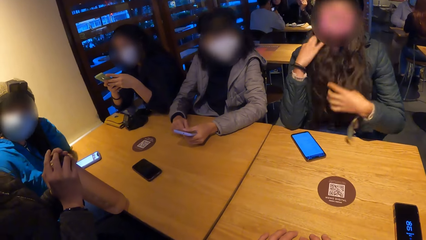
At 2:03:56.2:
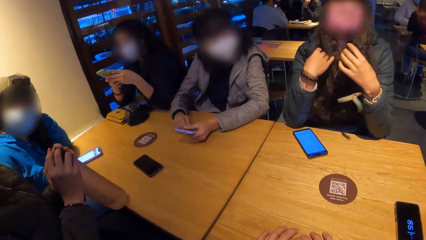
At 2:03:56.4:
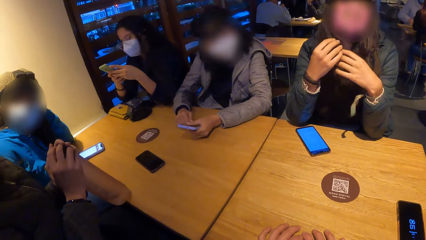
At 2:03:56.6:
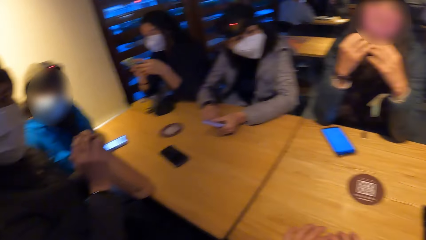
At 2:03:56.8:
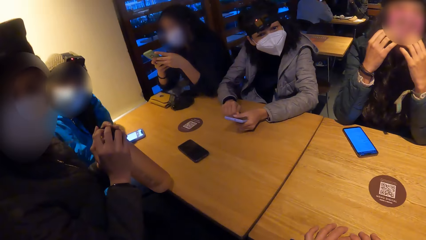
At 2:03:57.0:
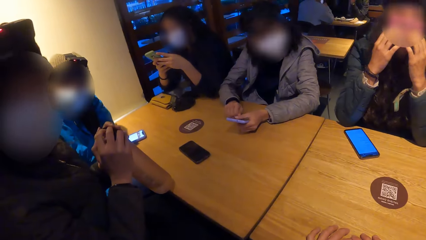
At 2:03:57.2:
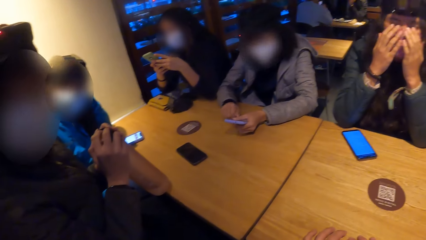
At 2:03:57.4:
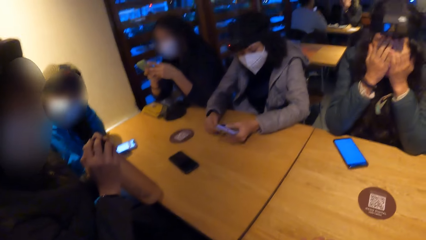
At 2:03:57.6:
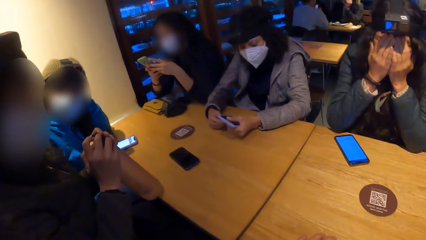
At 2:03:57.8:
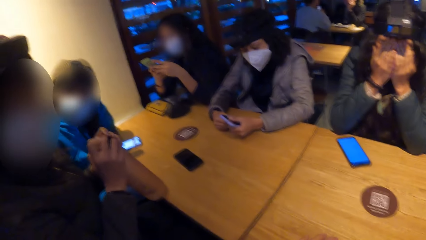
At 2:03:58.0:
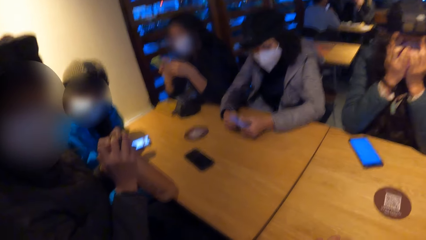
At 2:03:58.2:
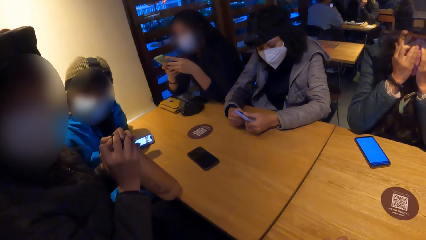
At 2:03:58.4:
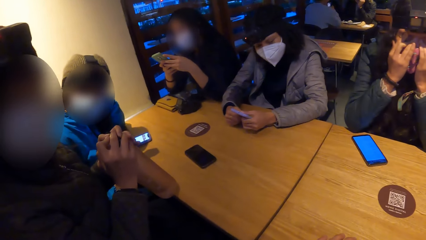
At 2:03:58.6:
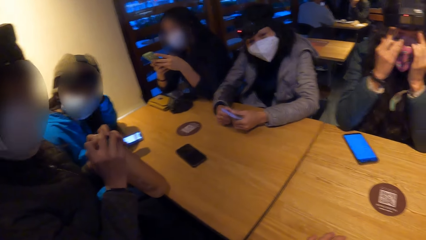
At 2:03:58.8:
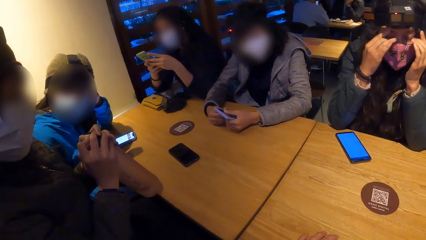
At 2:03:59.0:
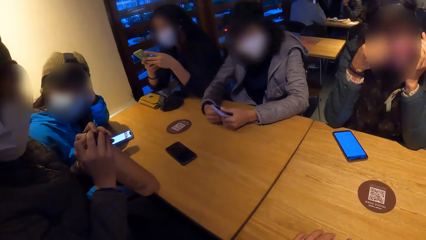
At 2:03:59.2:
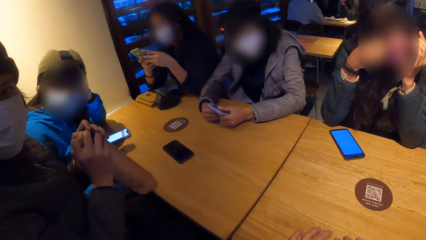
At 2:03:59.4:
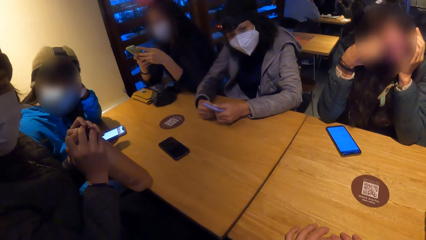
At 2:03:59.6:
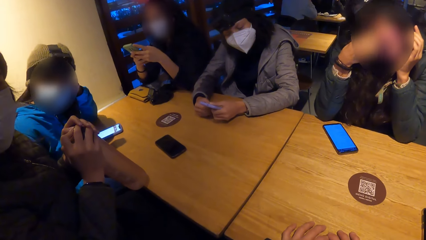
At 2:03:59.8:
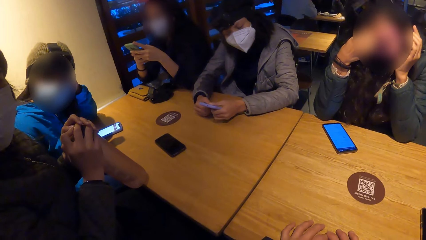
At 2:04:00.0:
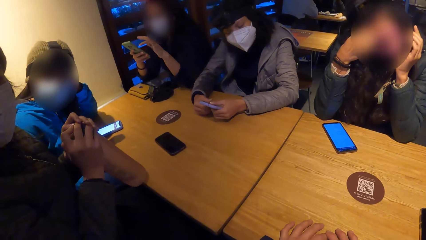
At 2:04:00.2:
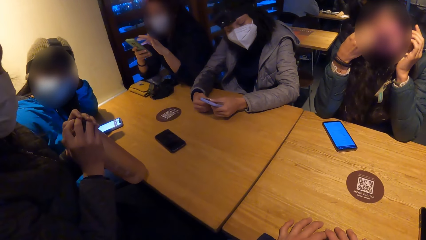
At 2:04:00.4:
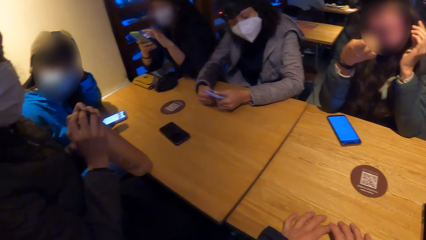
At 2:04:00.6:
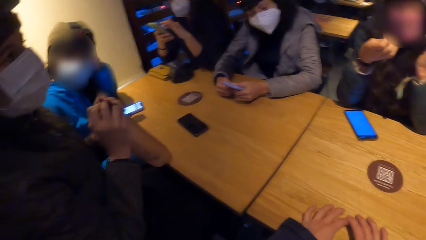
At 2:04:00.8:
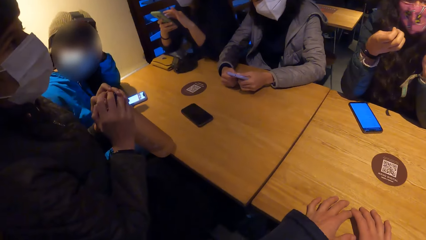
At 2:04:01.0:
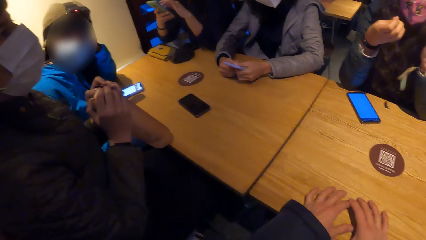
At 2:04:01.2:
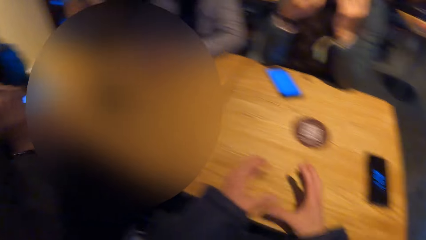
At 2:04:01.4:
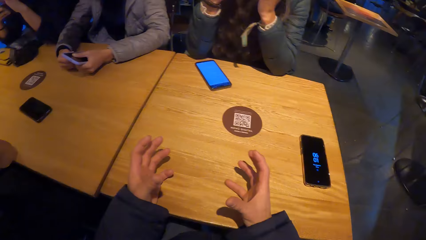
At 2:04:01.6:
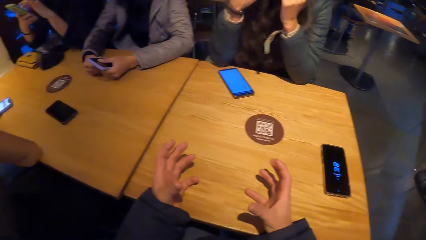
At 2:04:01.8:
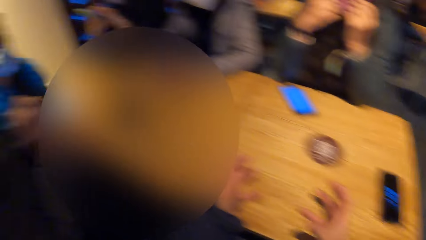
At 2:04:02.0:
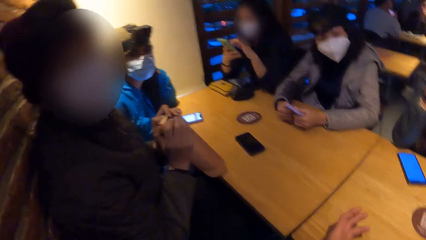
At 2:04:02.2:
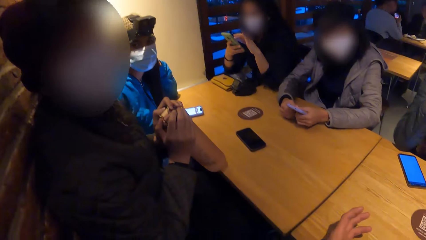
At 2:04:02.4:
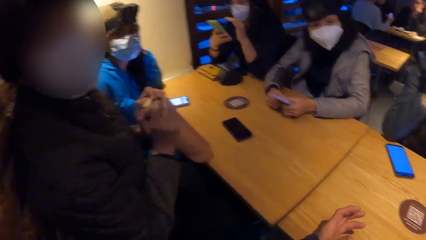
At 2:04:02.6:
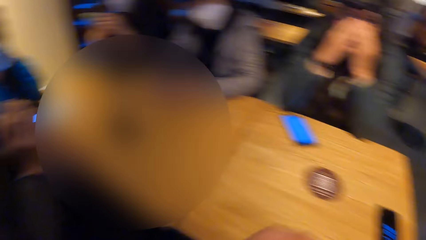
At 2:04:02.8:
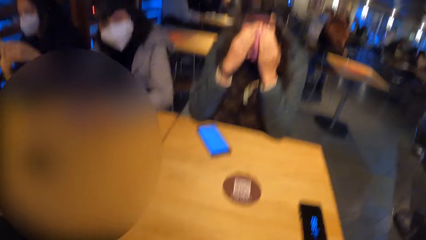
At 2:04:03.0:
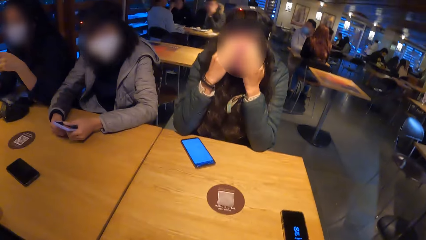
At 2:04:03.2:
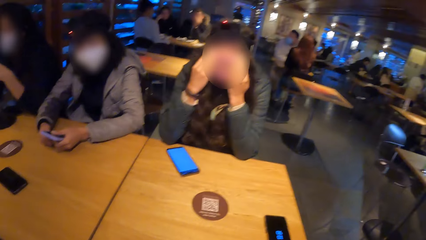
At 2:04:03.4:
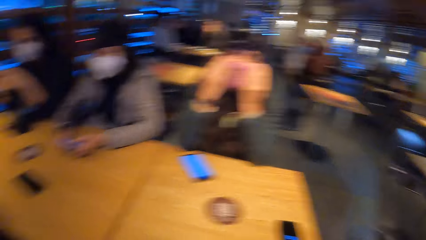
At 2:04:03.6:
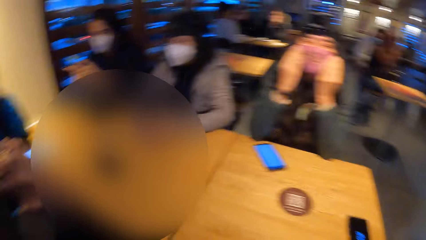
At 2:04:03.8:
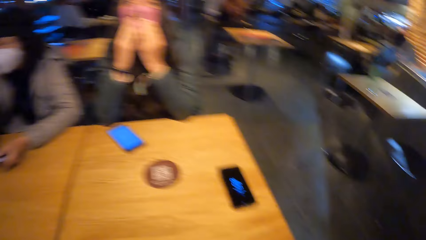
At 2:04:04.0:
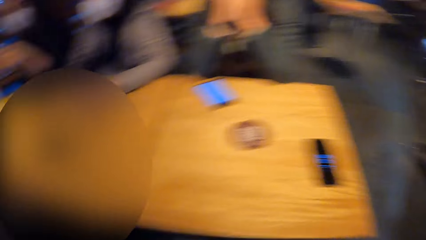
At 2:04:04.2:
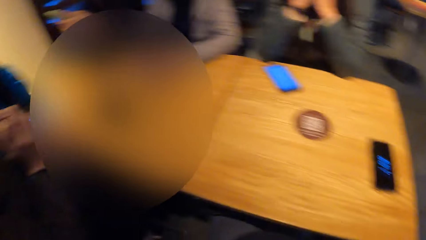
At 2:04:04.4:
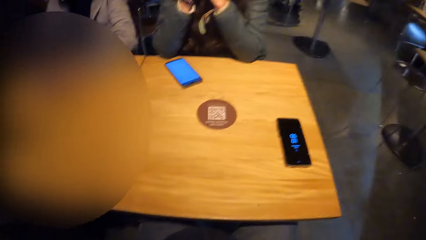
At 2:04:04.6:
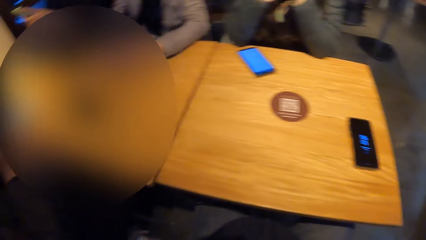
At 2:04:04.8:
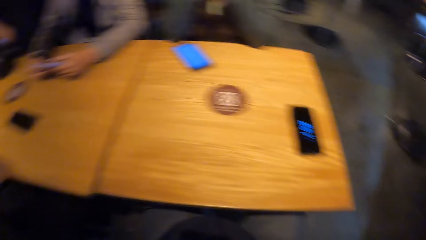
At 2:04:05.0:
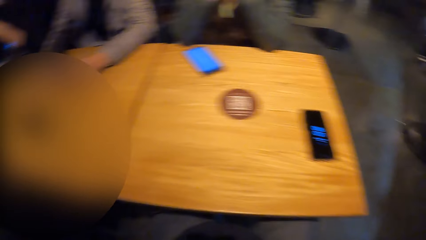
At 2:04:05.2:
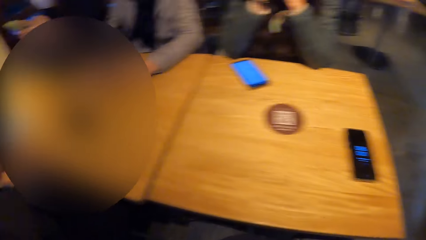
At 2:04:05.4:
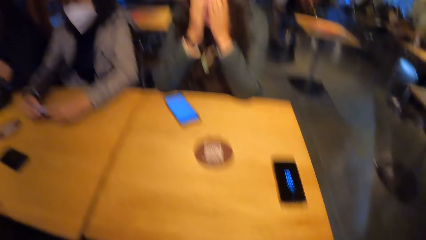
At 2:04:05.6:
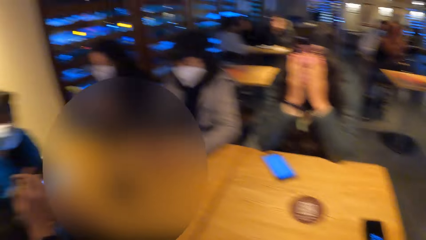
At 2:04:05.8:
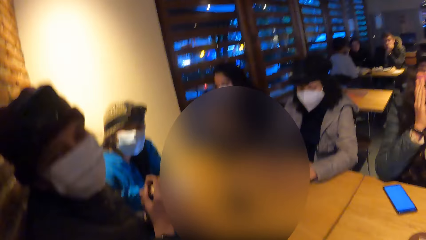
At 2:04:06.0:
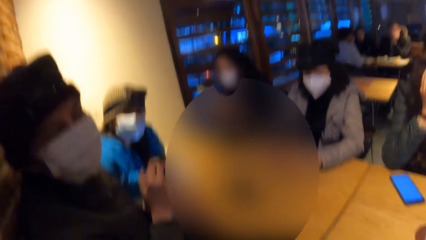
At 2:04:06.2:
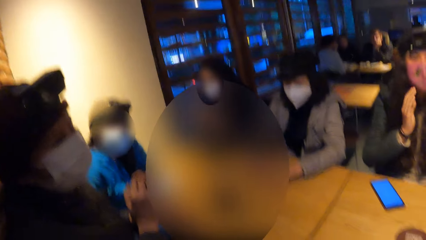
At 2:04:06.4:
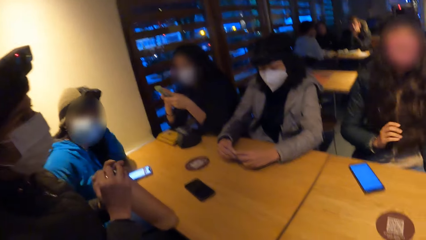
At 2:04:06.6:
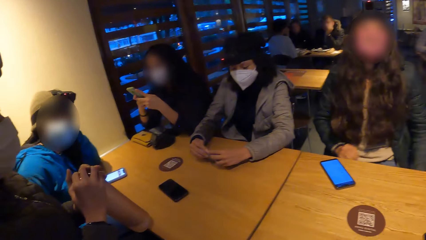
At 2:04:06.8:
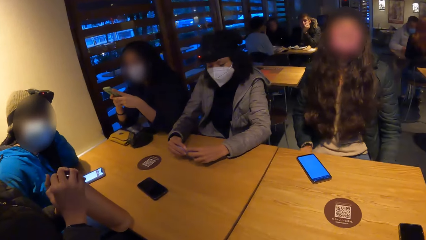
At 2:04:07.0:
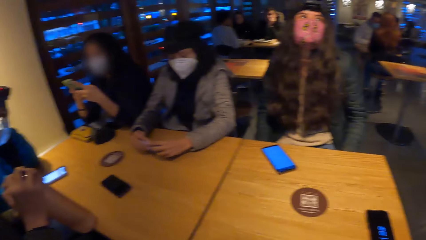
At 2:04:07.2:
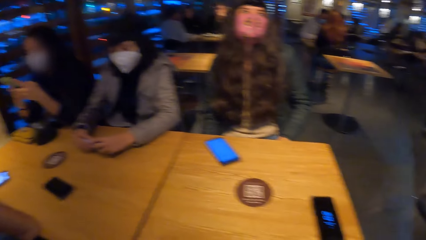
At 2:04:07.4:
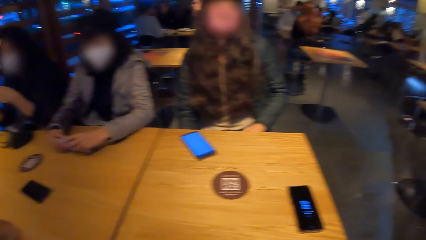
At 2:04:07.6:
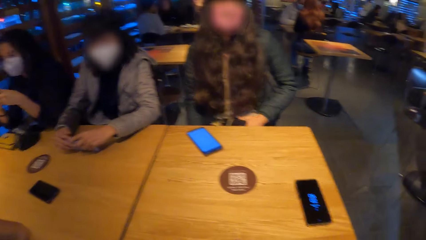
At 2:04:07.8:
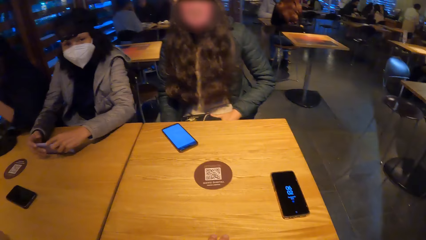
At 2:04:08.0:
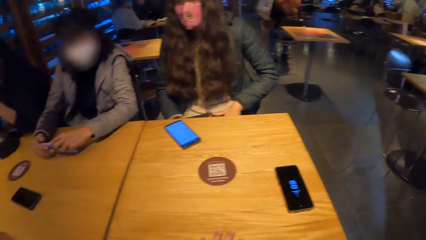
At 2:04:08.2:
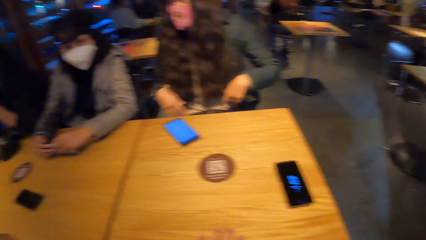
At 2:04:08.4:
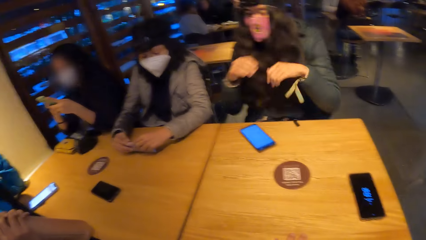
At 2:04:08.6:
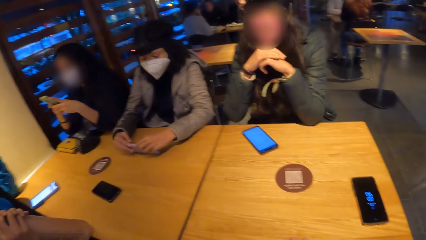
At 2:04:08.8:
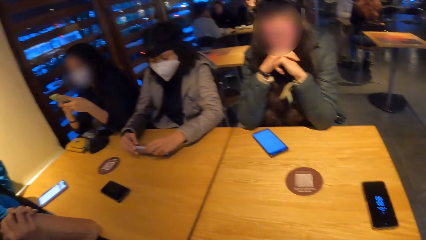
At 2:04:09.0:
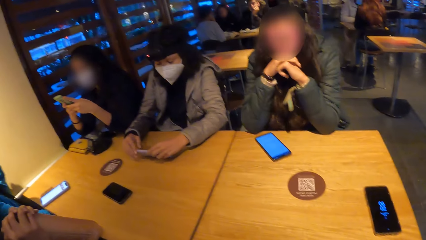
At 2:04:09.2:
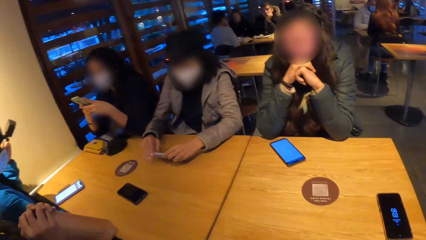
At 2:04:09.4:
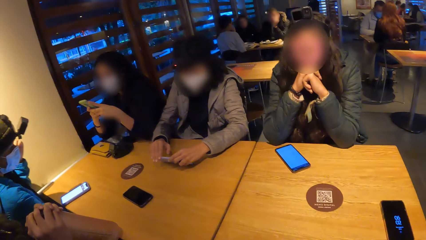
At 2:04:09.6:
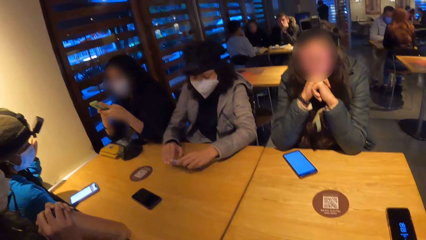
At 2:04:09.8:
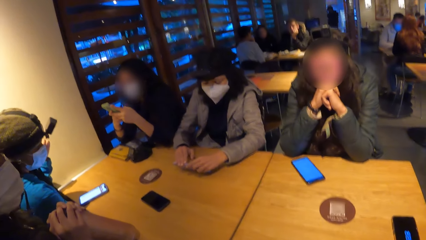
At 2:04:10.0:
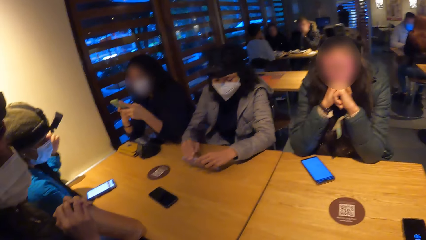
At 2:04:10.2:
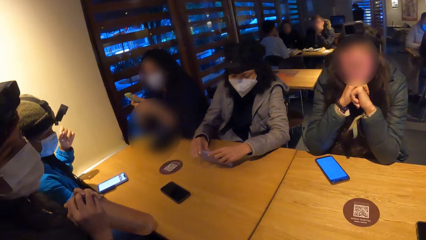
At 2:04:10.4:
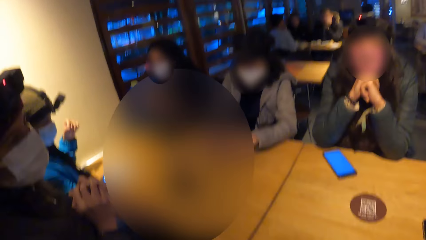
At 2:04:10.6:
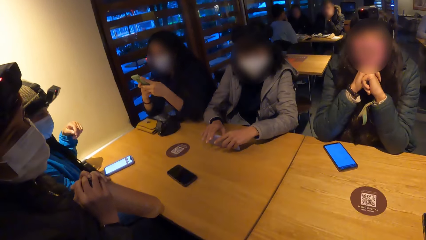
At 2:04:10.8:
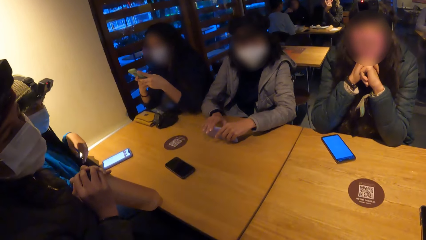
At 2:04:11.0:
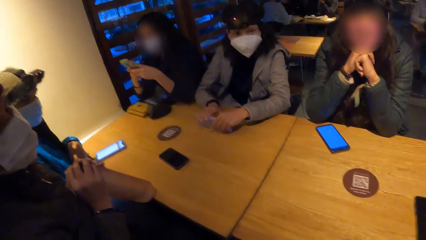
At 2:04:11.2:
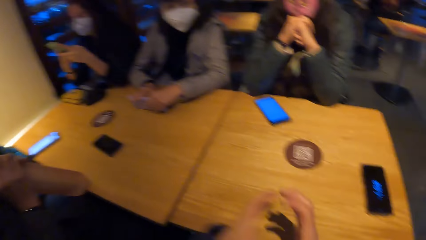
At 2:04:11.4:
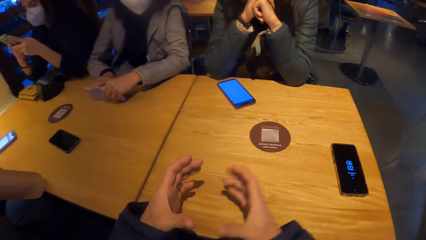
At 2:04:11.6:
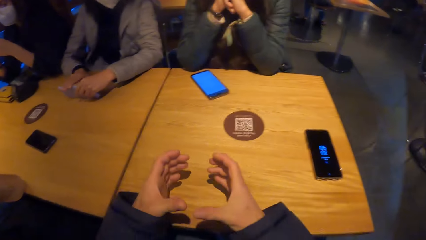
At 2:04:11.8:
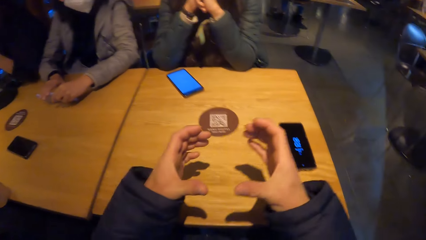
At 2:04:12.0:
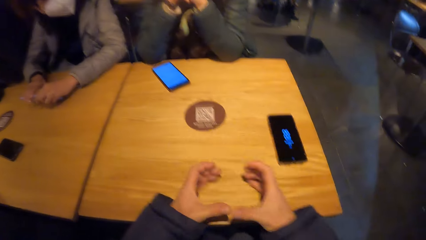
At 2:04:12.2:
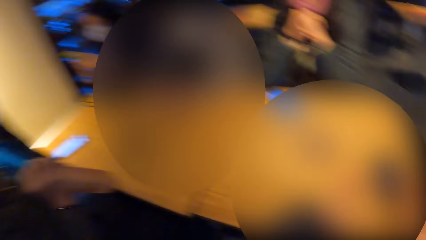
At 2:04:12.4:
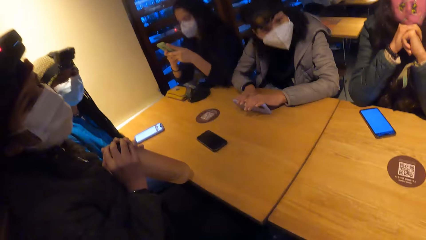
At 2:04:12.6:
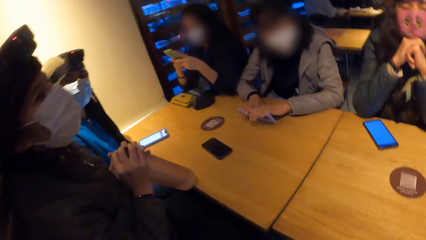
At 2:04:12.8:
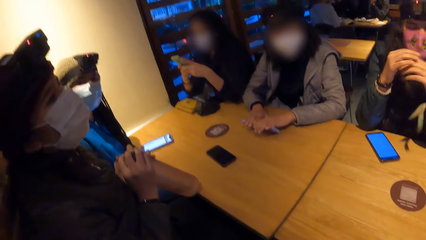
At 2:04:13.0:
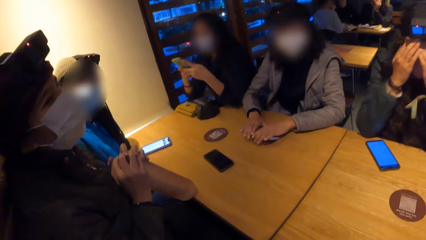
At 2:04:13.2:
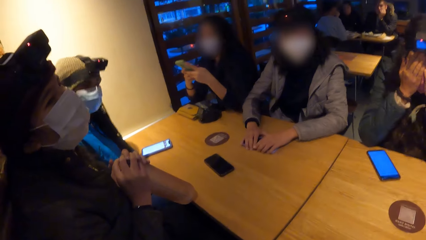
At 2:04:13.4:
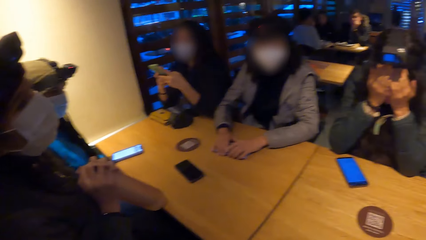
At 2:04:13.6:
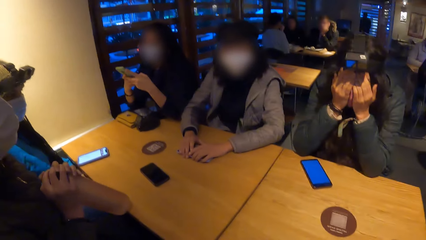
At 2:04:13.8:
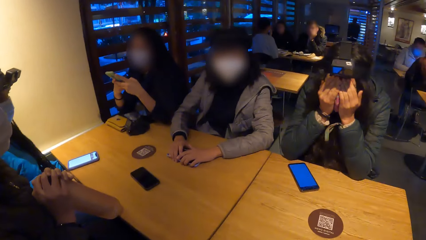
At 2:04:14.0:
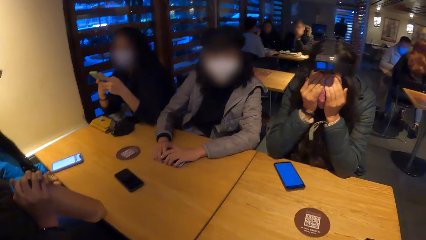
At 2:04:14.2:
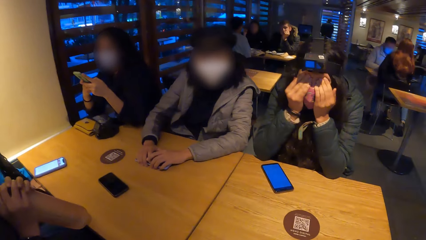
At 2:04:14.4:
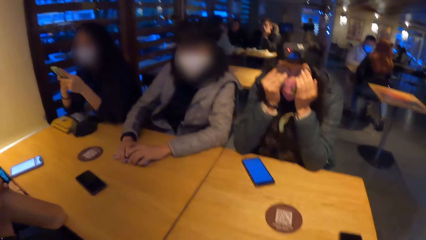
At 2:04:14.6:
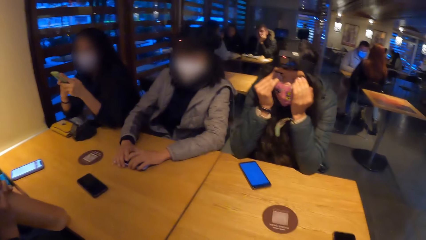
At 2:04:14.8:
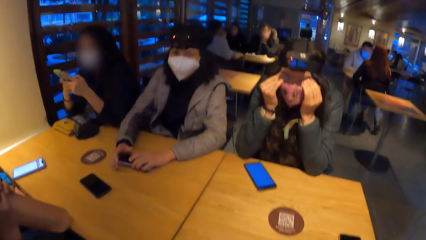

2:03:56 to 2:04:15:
A woman holds the water bottle. The camera wearer gestures with both hands. Another woman places both hands onto the table. A third woman adjusts the bag on the lap.
